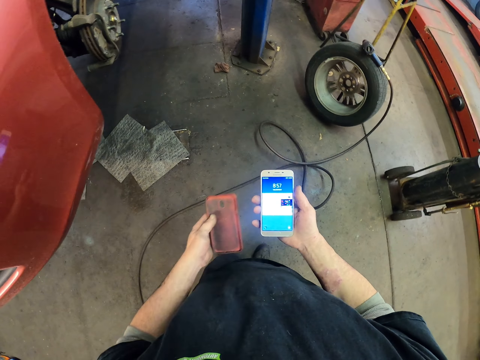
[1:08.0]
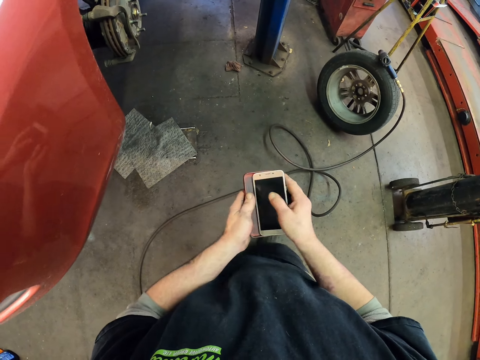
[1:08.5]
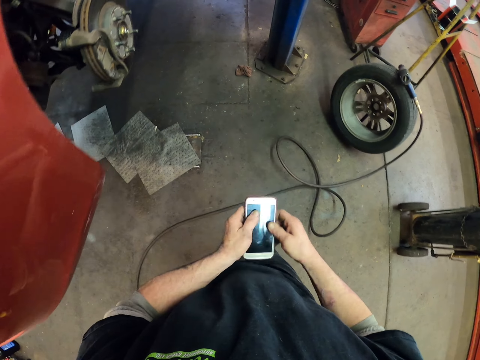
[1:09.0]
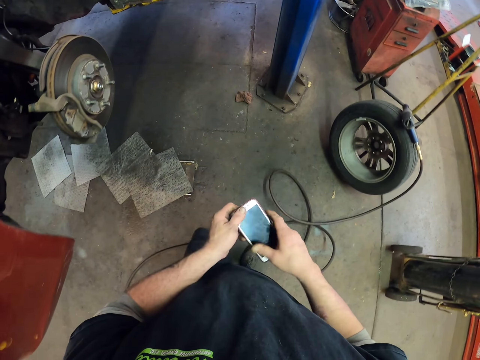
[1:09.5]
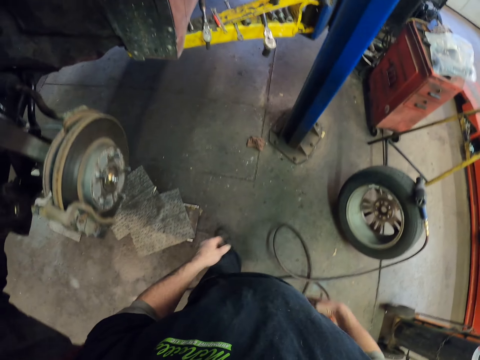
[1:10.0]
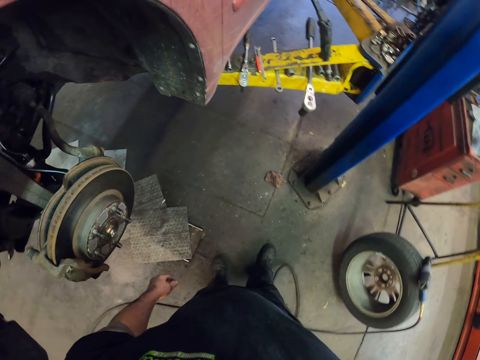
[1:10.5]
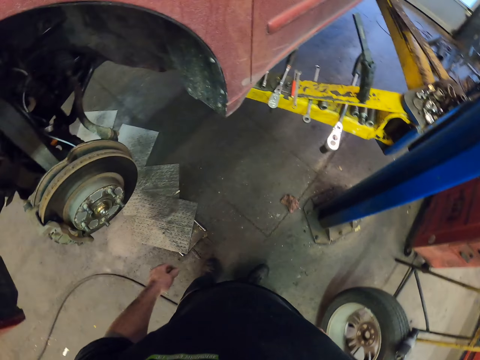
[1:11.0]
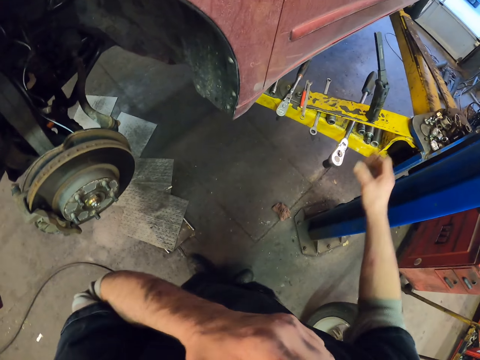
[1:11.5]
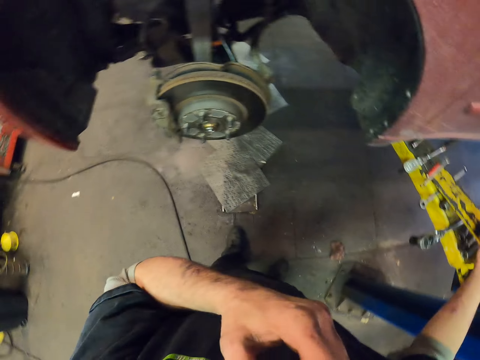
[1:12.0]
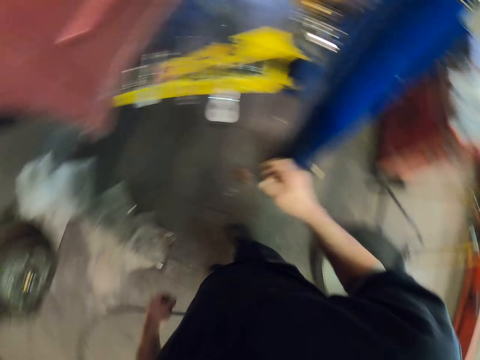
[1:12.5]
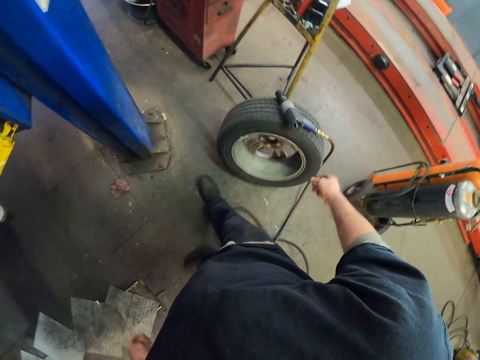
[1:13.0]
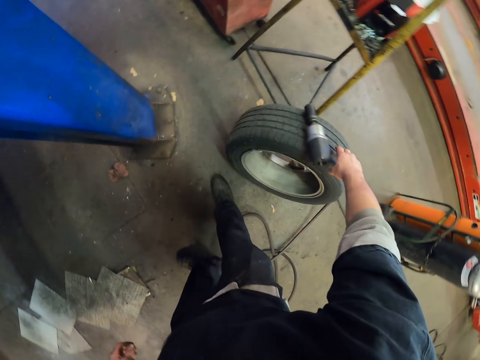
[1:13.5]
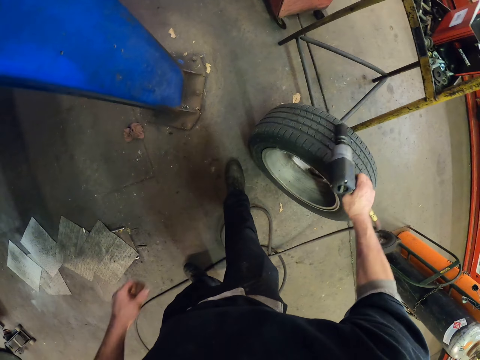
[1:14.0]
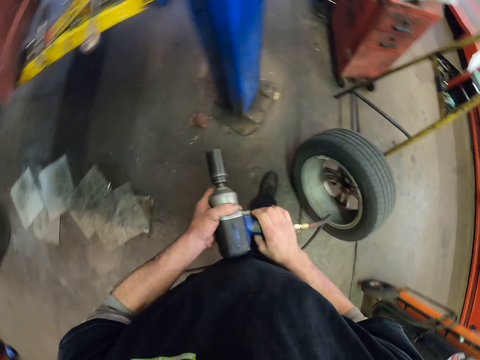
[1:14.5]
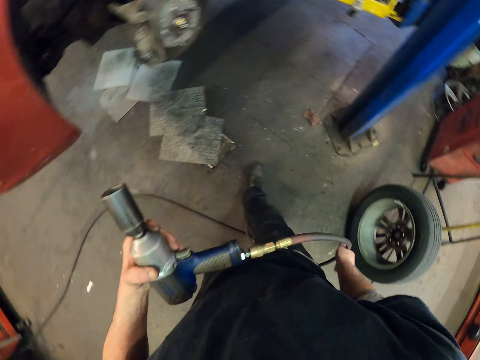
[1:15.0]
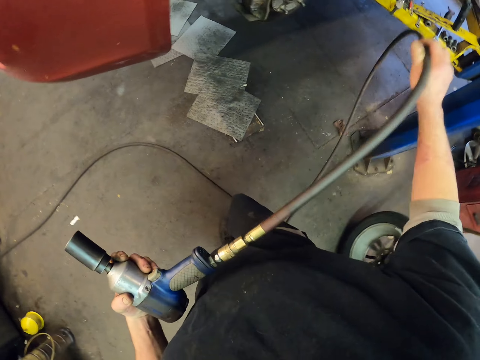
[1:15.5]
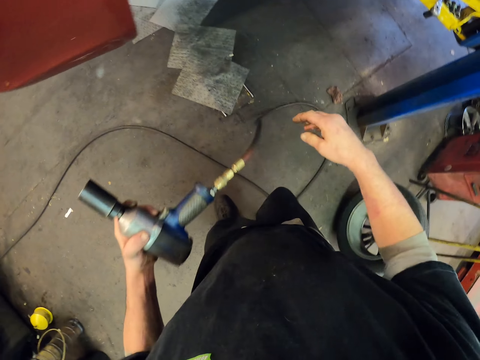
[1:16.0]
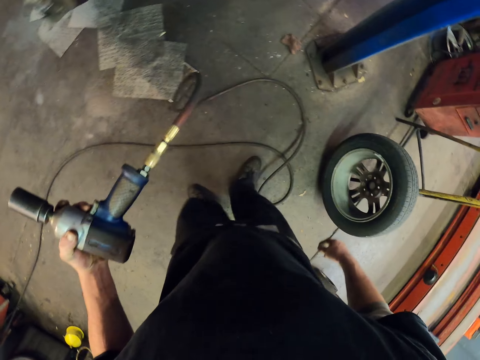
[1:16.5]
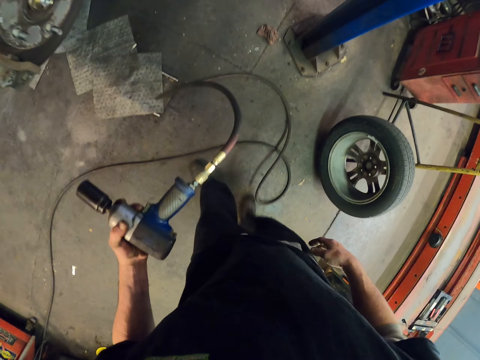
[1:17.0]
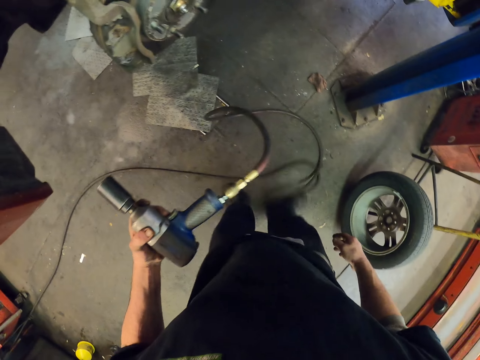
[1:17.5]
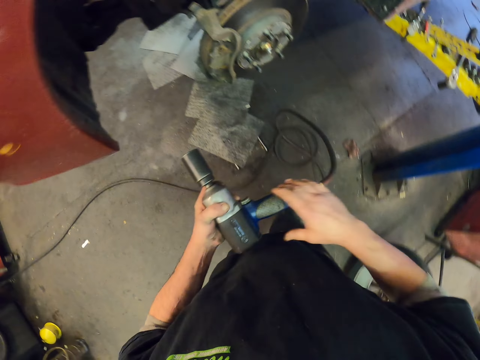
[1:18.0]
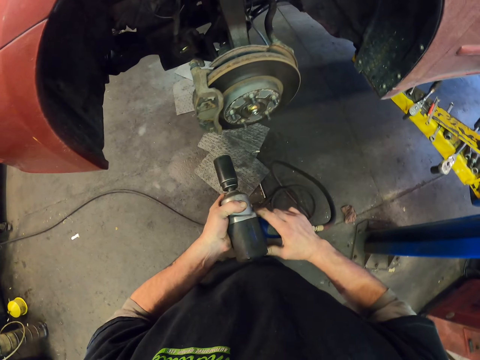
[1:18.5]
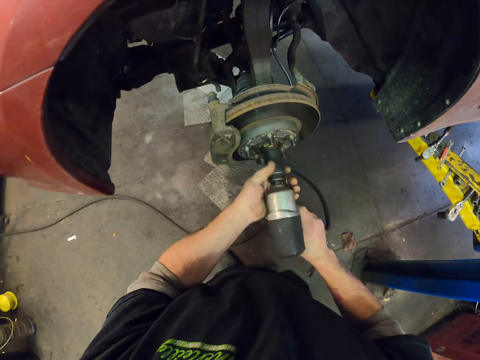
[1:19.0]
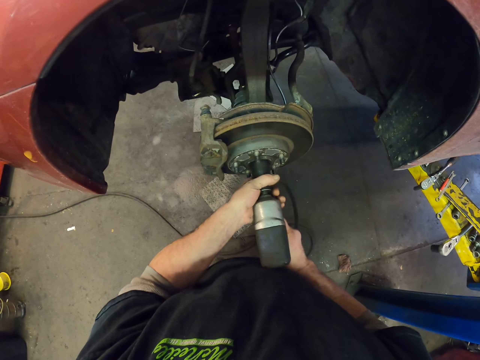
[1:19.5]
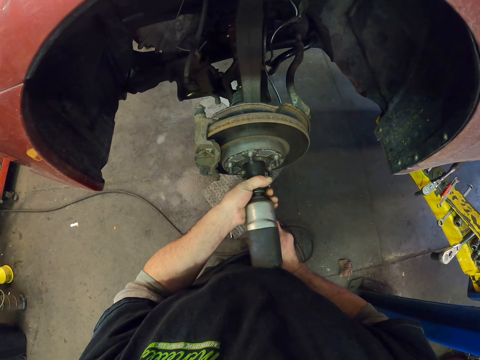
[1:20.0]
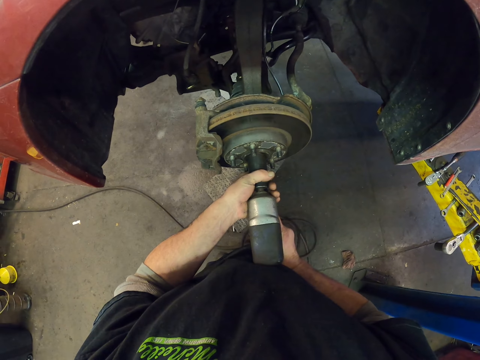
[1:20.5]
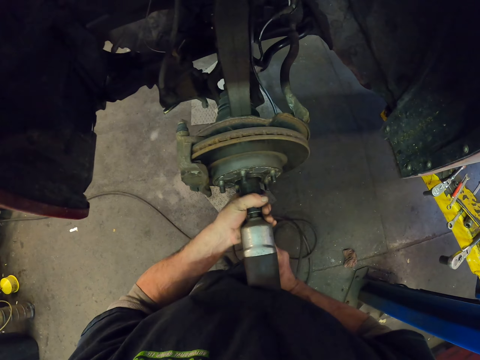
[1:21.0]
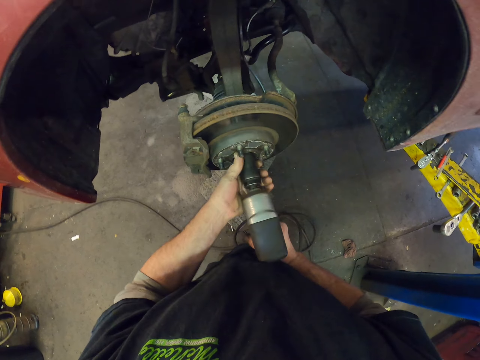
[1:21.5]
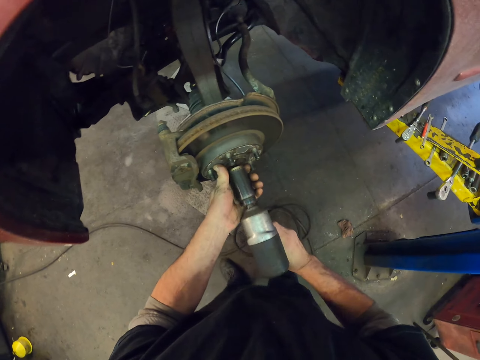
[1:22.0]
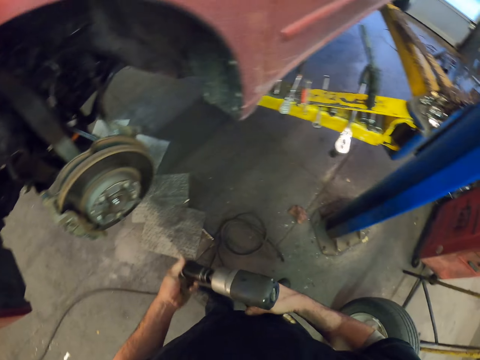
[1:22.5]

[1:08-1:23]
The camera wearer puts the phone cover on the phone. He puts the phone into his pocket. He picks up the drill from the car tire. He fixes a nut on the vehicle.

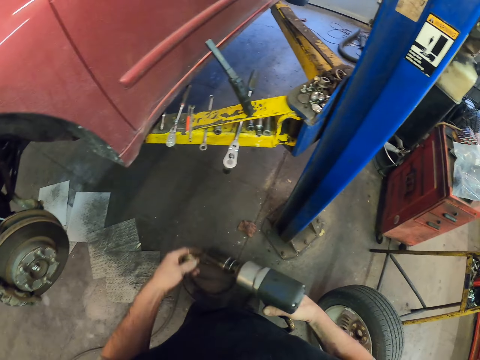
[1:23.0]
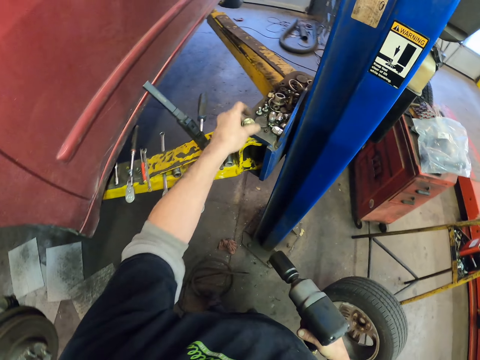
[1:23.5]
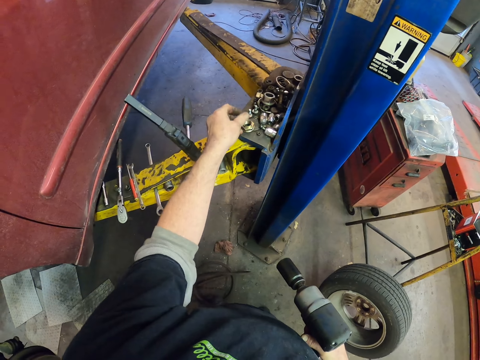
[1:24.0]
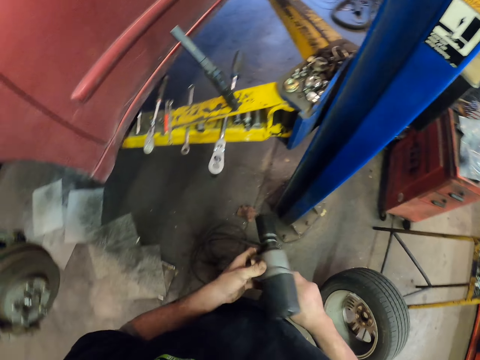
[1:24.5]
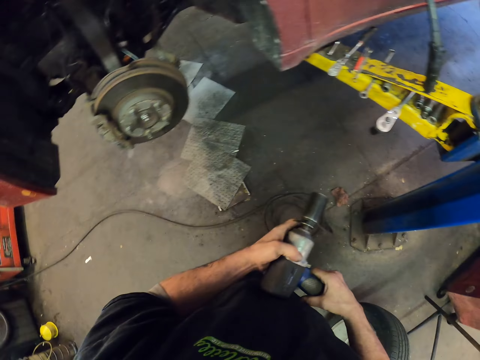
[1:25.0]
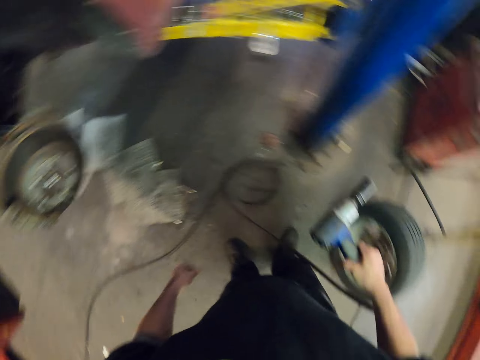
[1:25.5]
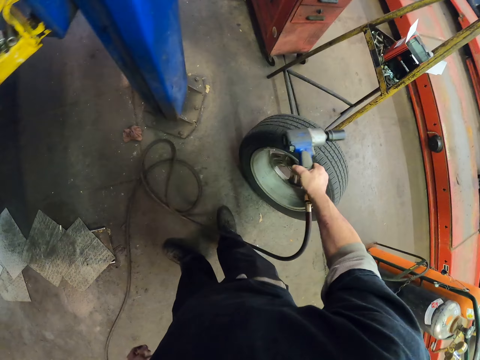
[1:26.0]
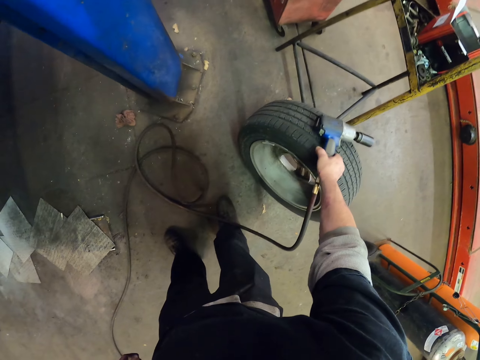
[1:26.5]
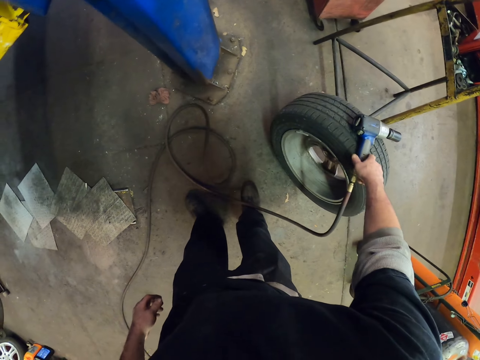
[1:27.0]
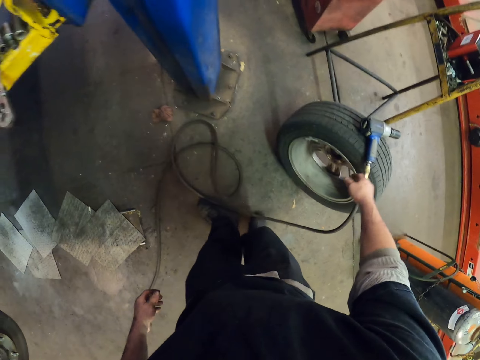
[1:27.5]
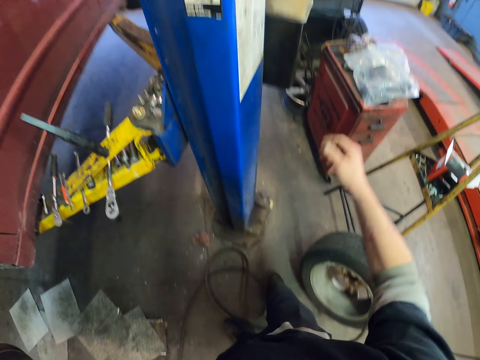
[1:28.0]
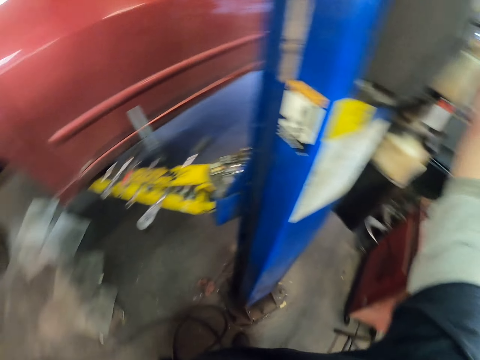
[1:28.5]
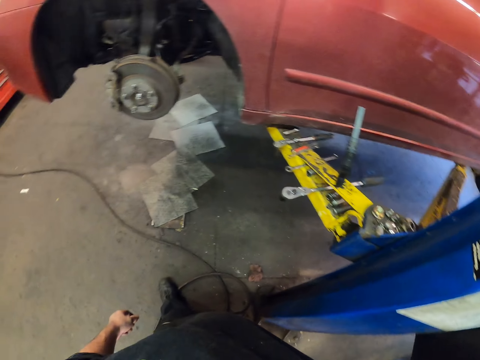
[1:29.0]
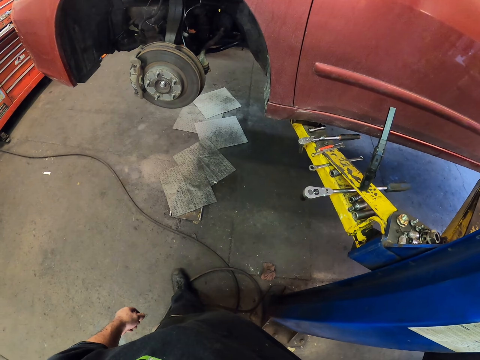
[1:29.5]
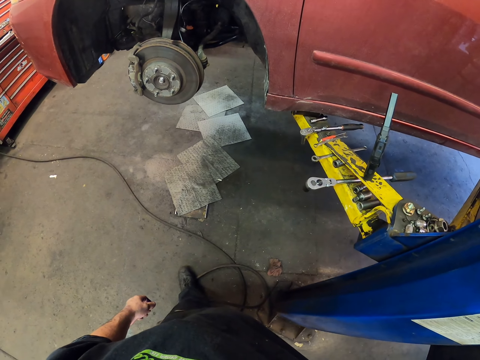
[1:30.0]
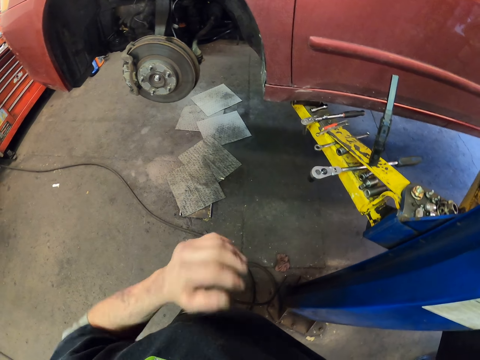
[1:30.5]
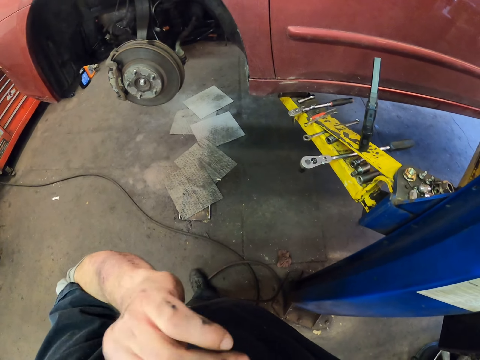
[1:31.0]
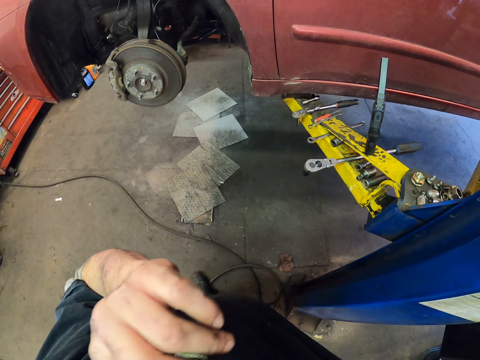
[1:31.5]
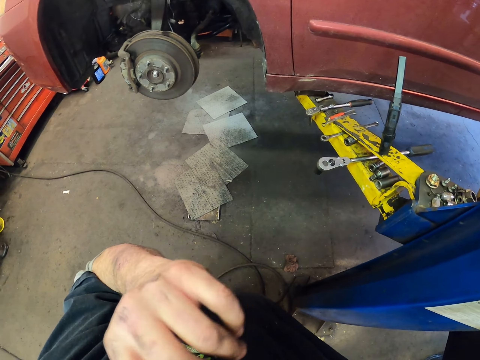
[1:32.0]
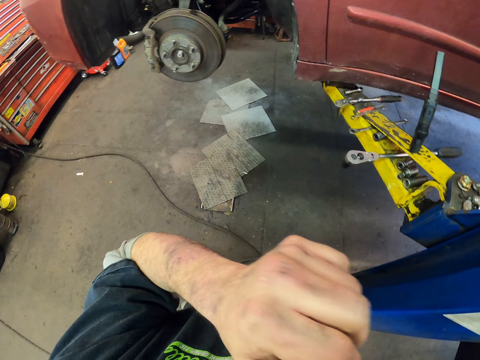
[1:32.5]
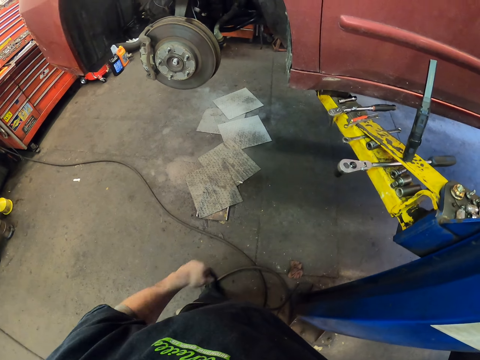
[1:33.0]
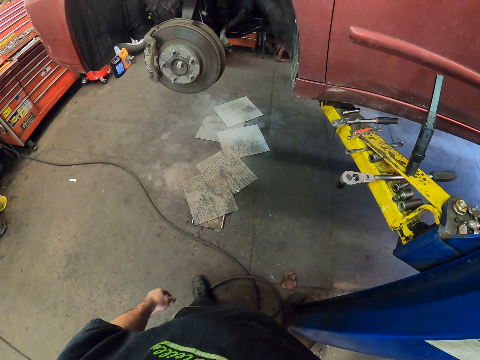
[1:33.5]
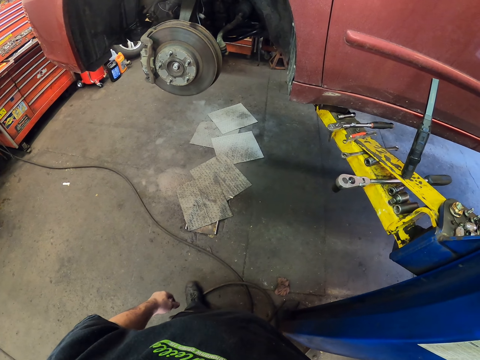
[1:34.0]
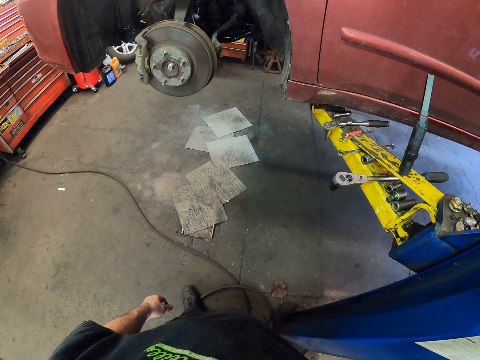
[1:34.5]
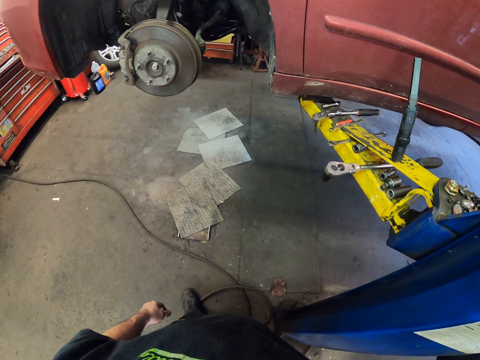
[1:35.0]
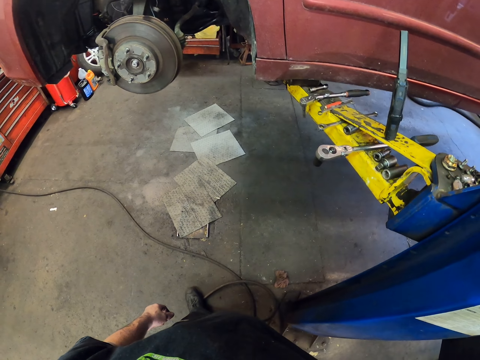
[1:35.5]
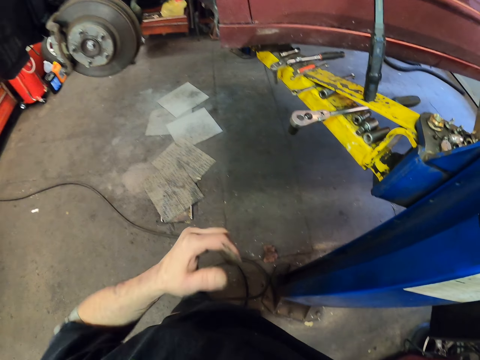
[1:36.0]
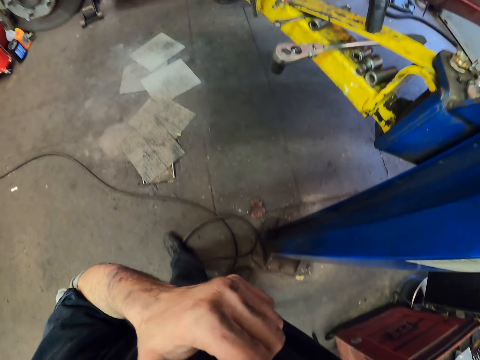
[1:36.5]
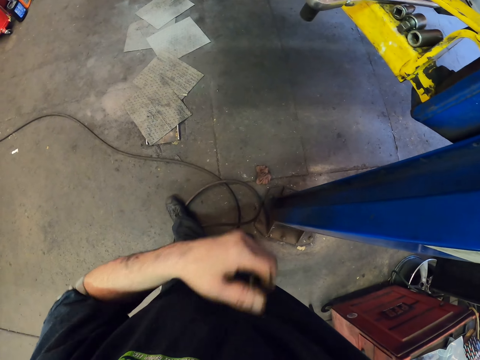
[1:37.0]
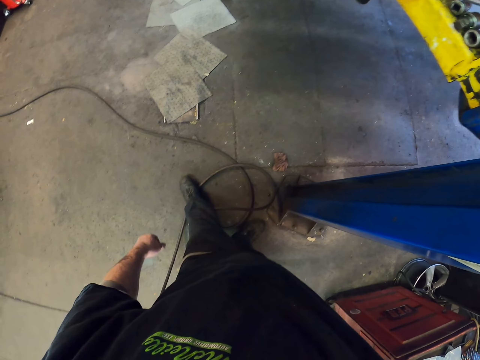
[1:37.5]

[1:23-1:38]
The camera wearer puts something aside. He puts the drill on the tire. He scratches his mouth.
